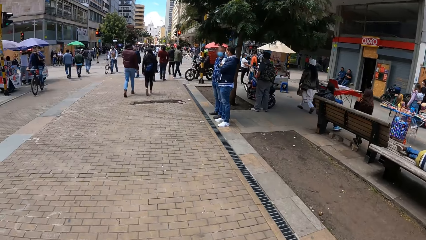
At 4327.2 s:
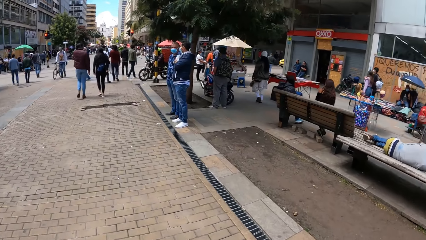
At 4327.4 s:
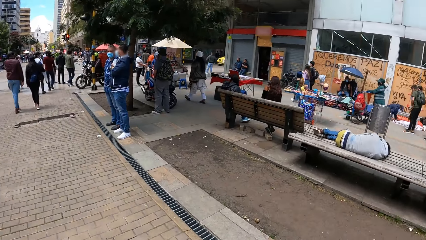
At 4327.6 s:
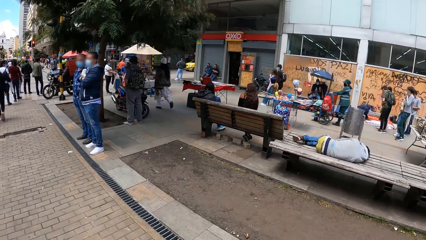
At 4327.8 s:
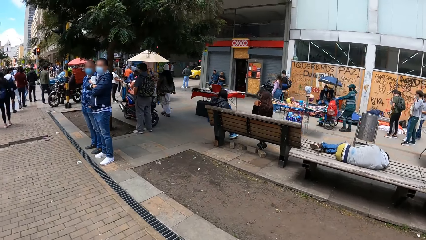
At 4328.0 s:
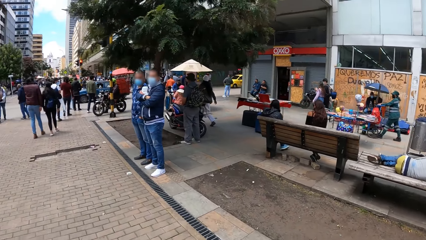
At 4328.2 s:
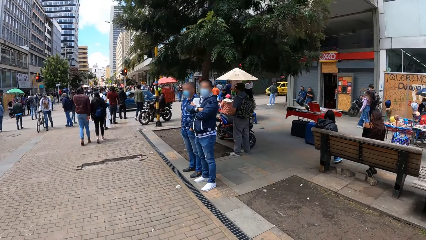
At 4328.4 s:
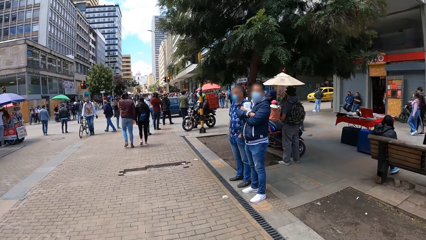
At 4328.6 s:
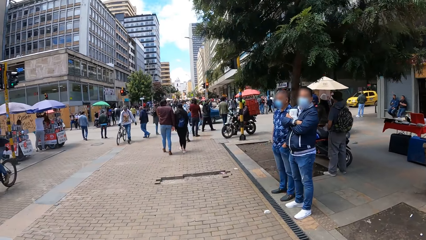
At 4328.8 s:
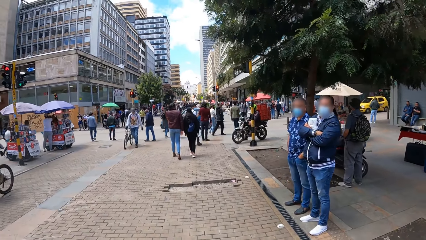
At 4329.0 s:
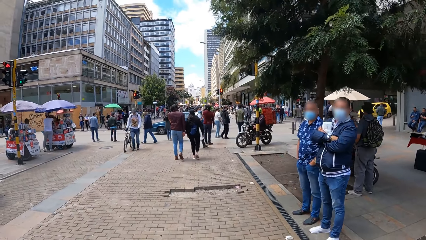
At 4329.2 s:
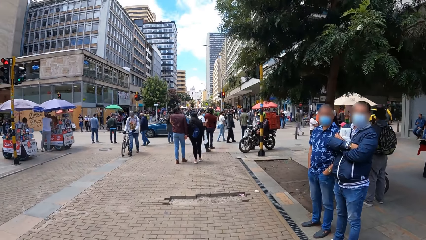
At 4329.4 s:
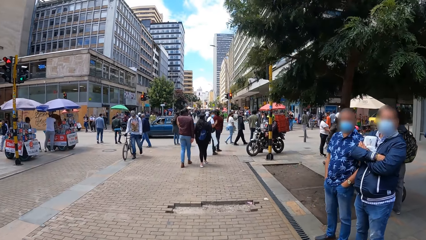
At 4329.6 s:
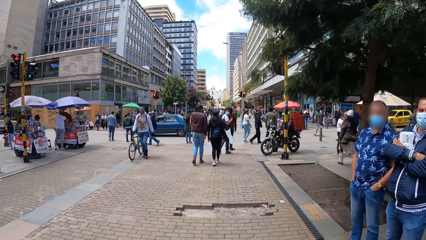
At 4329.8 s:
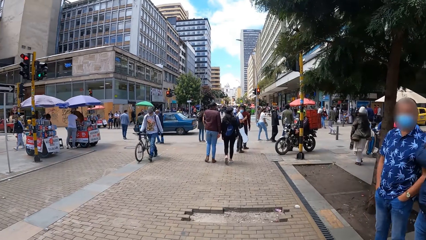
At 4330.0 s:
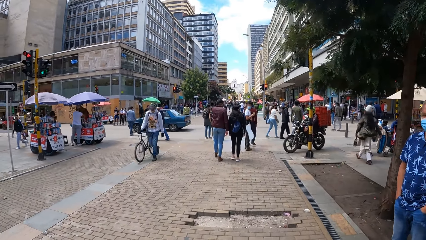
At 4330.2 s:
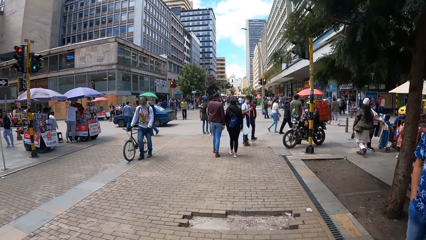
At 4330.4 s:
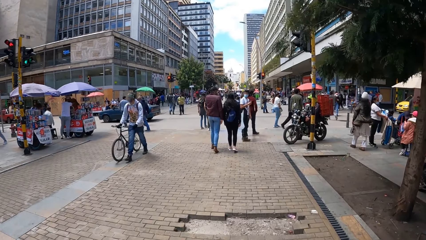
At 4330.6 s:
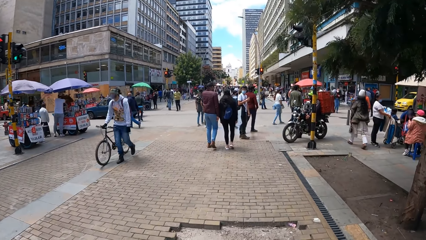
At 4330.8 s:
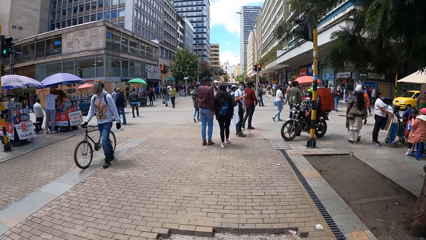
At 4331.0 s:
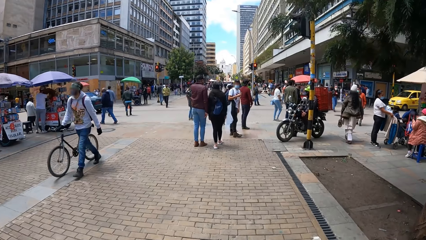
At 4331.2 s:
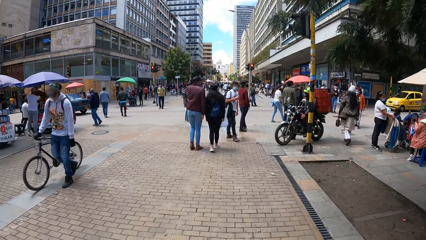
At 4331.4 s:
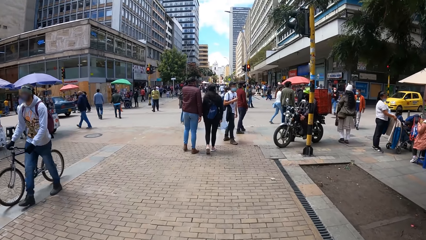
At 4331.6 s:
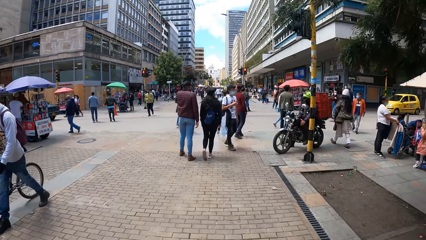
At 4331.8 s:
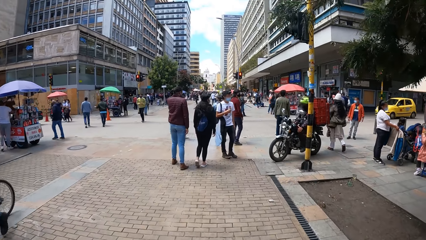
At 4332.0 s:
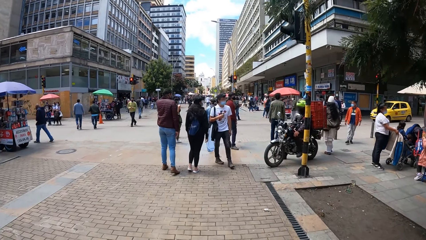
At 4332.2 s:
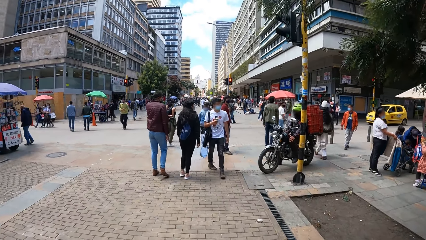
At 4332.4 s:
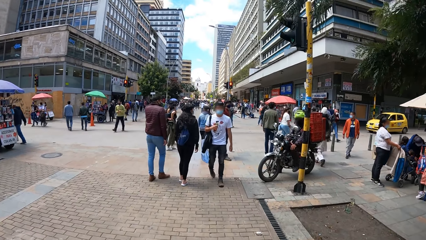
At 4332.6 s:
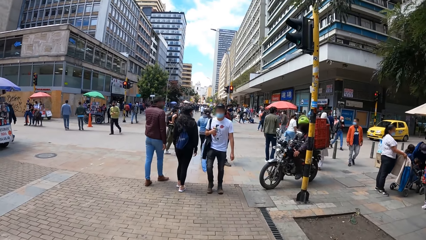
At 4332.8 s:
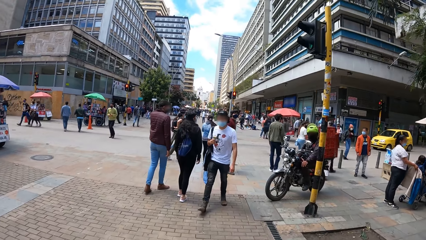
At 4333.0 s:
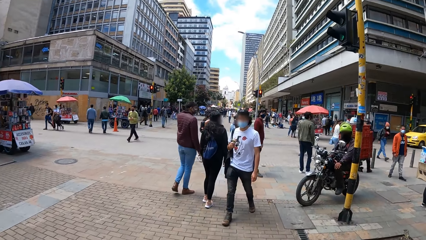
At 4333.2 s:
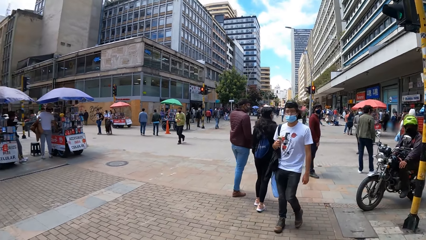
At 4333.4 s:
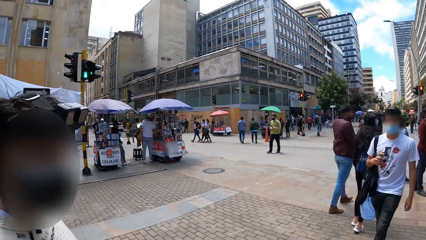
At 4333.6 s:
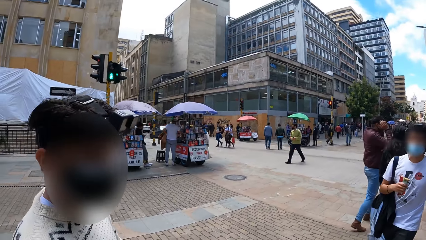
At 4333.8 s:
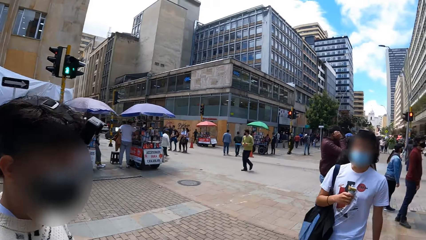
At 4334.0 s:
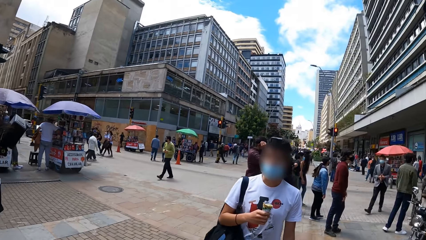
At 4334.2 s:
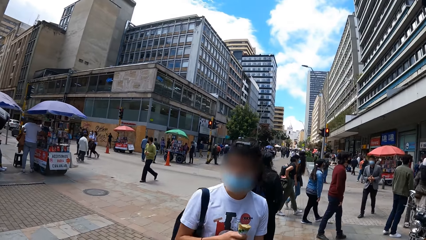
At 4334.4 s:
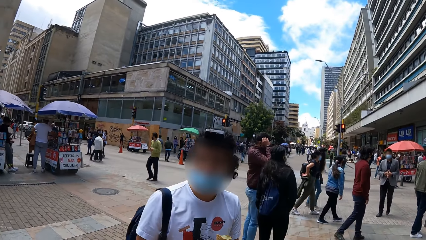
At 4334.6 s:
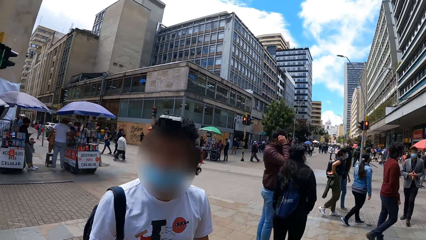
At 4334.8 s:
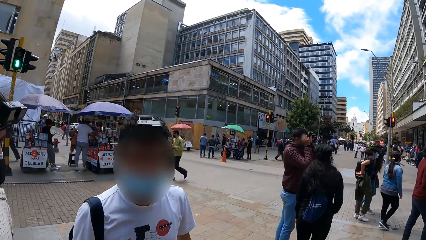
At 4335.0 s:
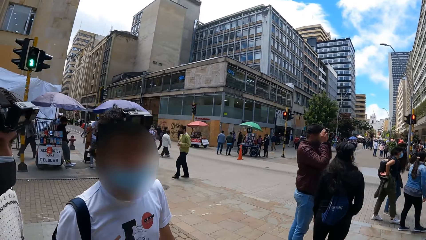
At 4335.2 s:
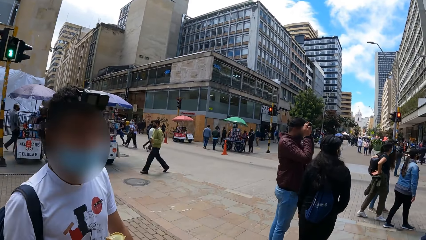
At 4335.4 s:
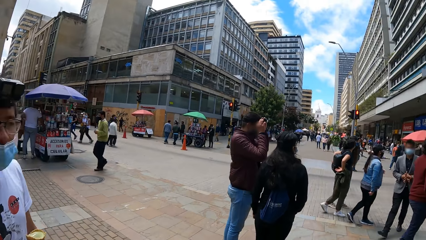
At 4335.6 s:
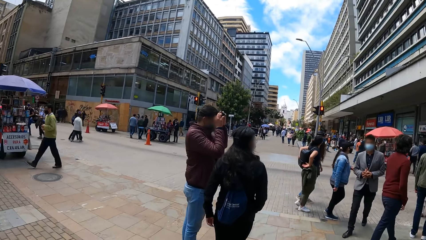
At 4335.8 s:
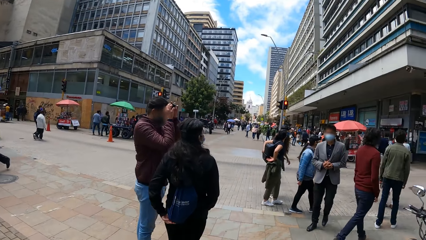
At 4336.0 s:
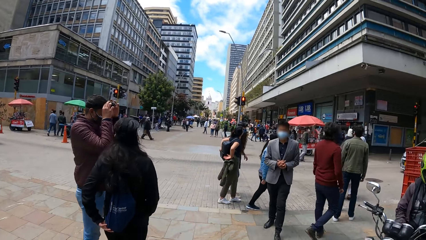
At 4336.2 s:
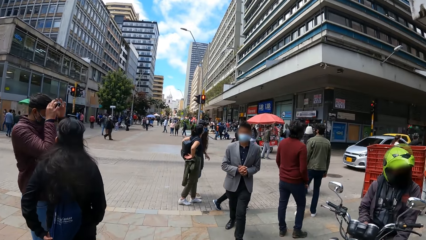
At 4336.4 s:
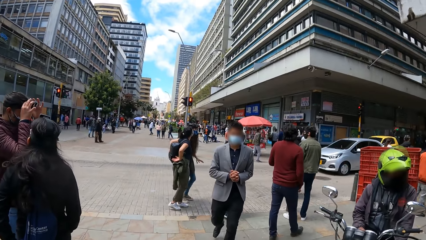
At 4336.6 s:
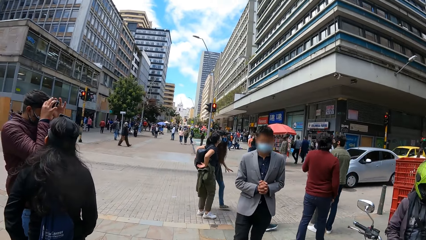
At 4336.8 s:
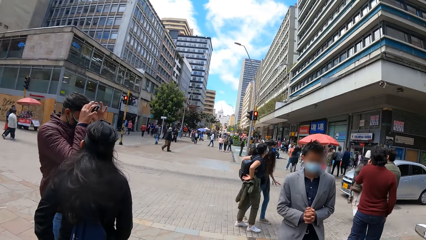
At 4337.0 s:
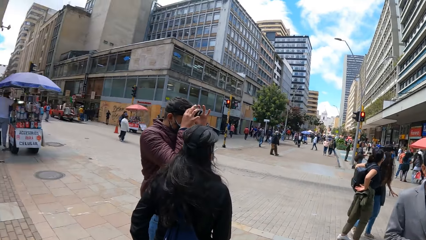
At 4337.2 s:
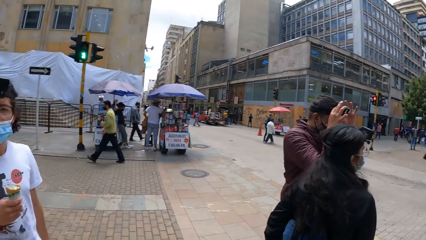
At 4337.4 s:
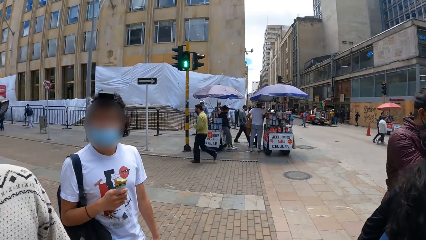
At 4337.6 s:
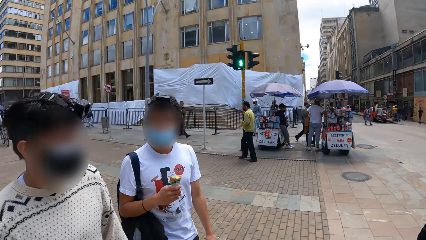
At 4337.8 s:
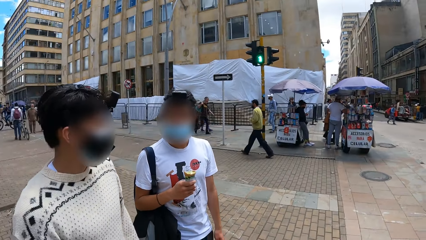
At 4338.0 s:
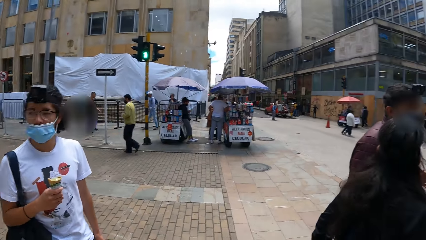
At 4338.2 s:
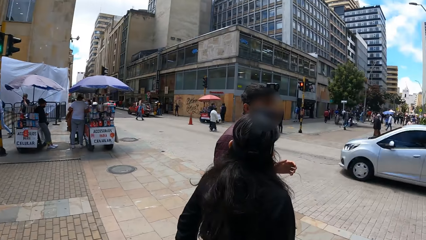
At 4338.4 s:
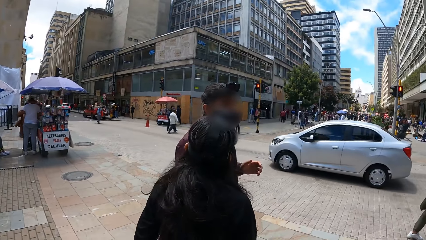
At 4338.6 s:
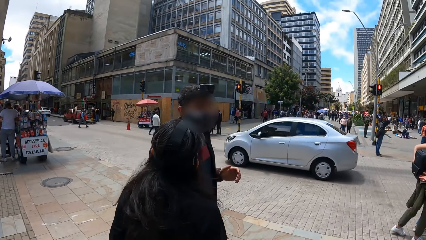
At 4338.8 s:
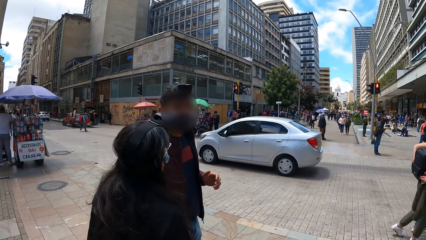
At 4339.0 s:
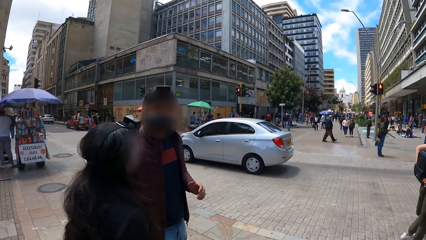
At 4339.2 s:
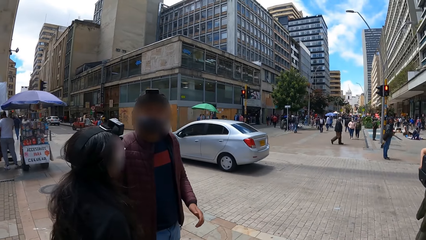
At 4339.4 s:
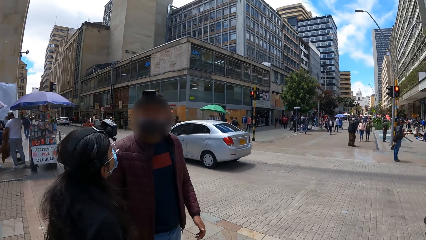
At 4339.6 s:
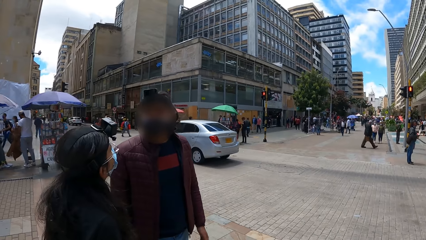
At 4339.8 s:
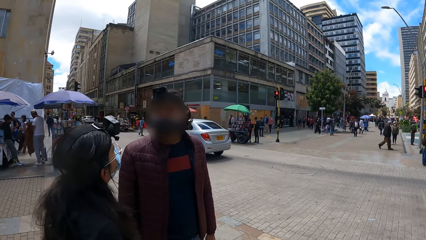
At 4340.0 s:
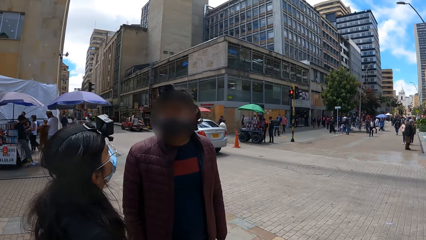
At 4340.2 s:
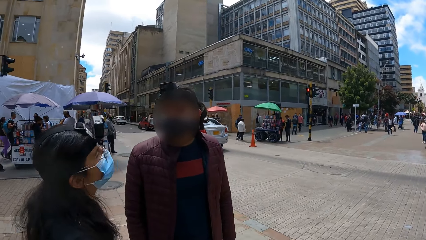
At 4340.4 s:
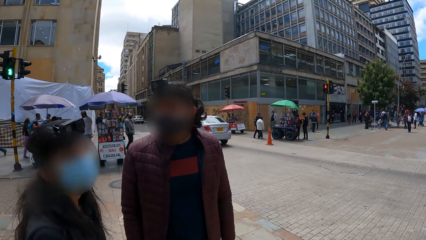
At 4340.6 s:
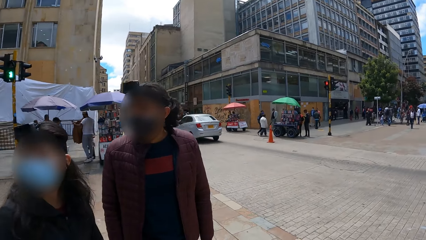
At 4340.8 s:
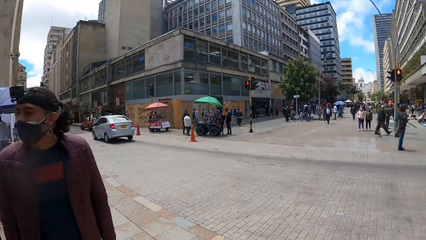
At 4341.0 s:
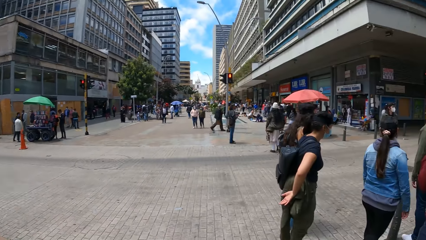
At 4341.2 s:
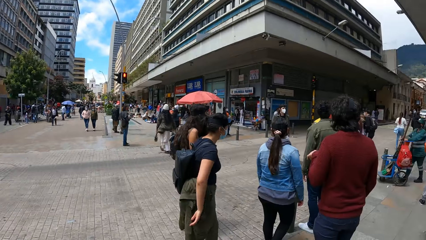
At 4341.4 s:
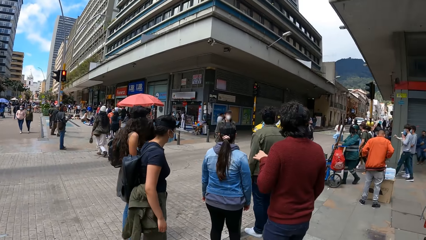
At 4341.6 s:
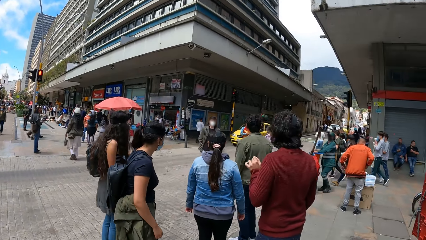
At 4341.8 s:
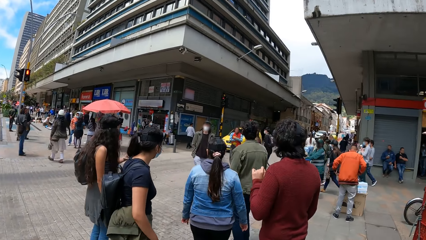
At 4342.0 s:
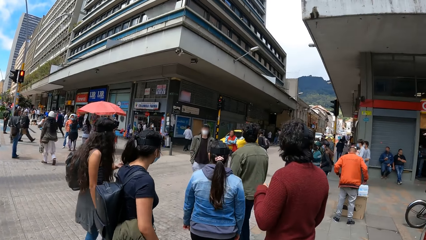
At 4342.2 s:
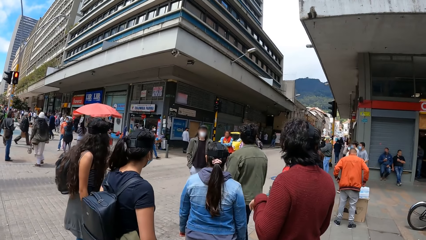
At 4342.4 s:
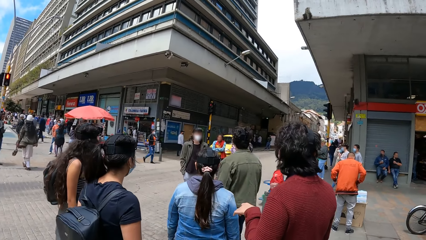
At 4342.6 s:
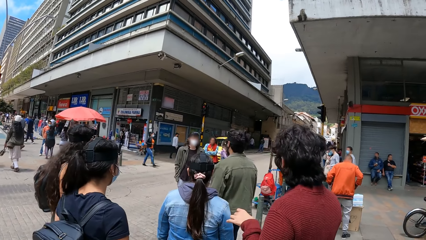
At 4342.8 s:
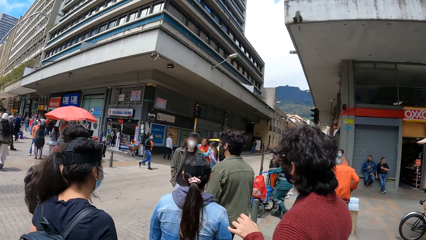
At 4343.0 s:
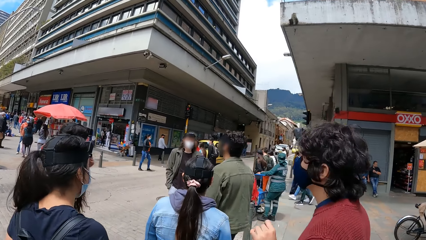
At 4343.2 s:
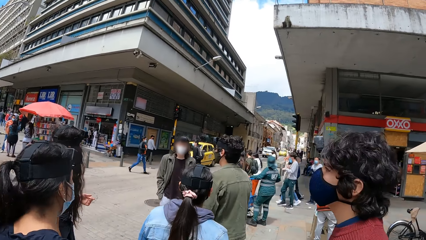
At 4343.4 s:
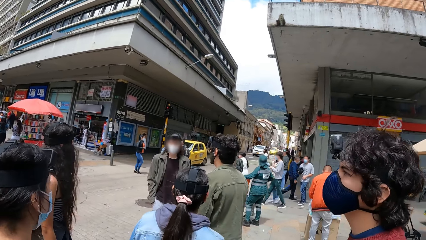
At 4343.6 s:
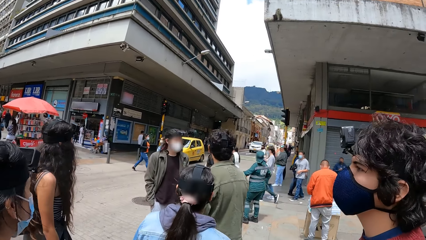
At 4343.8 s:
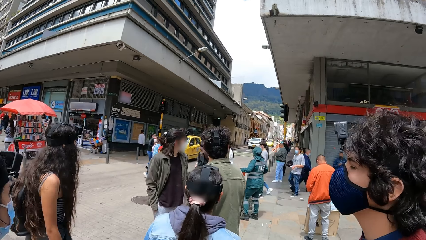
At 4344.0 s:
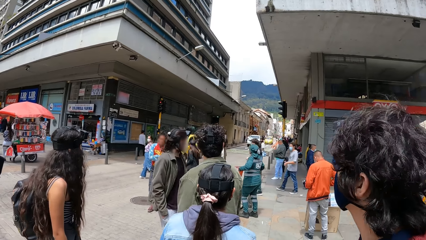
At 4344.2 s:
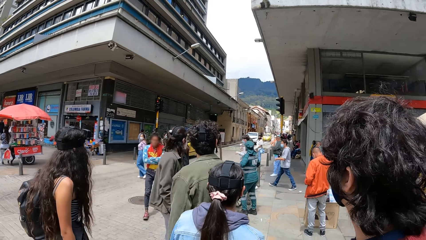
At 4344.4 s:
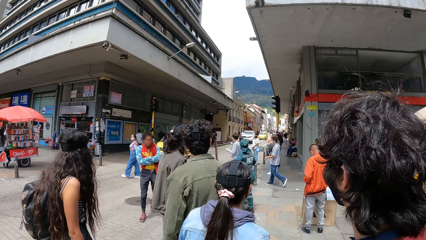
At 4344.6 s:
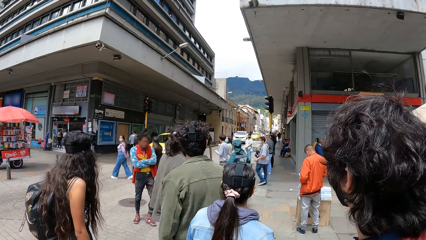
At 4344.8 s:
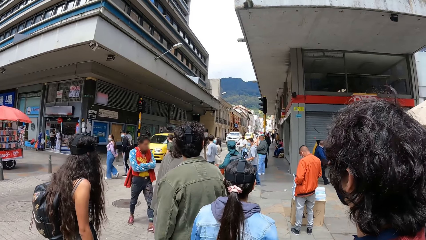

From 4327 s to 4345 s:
The camera wearer interacts with a man. The man walks towards the camera wearer. The camera wearer looks around.
